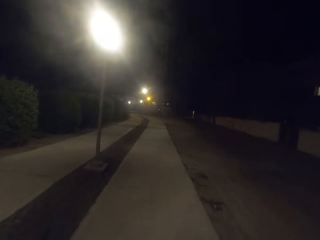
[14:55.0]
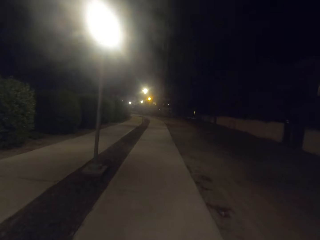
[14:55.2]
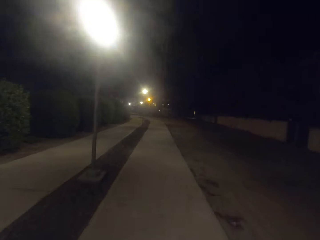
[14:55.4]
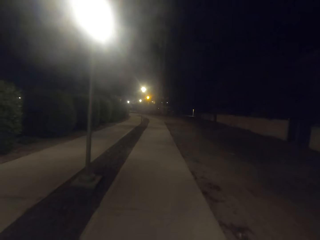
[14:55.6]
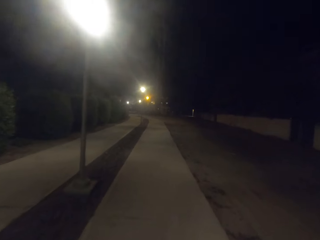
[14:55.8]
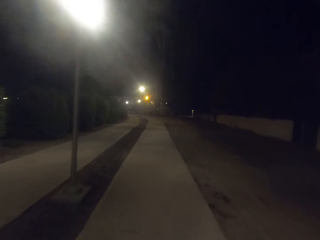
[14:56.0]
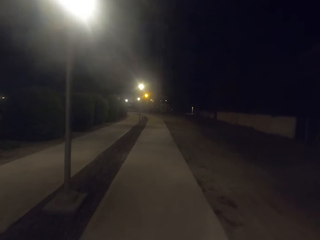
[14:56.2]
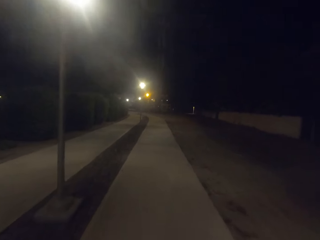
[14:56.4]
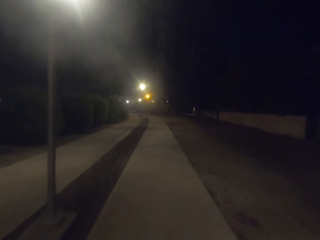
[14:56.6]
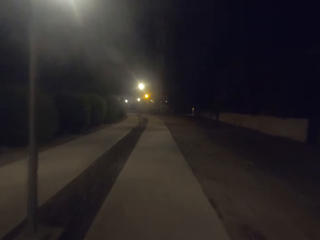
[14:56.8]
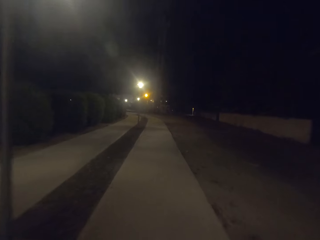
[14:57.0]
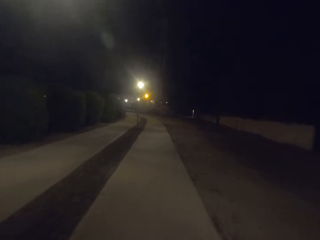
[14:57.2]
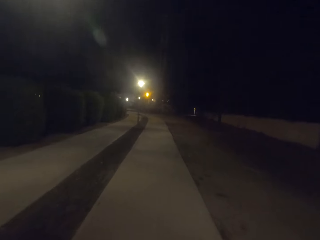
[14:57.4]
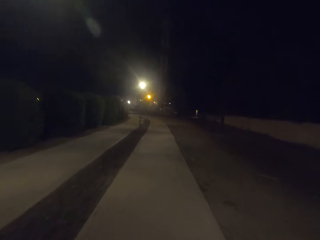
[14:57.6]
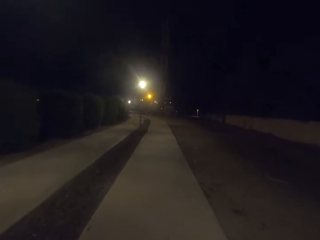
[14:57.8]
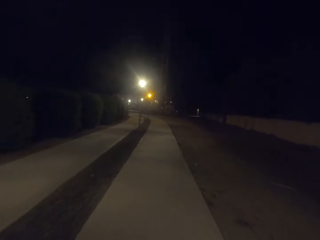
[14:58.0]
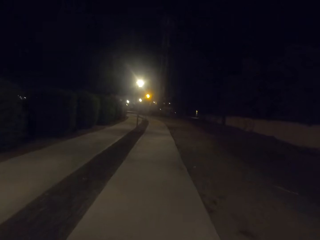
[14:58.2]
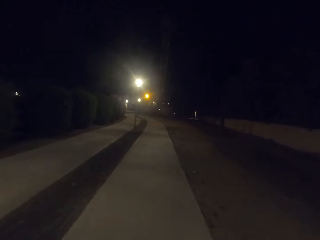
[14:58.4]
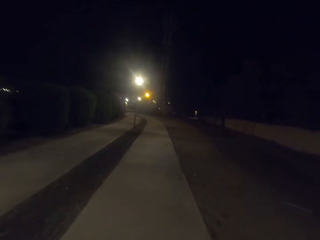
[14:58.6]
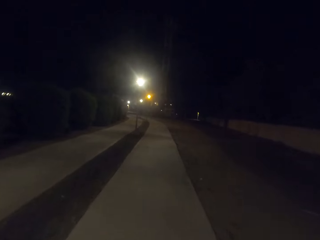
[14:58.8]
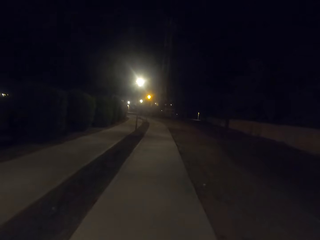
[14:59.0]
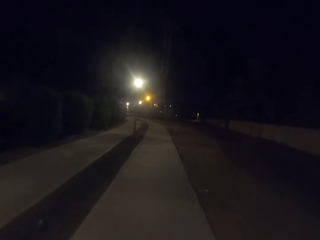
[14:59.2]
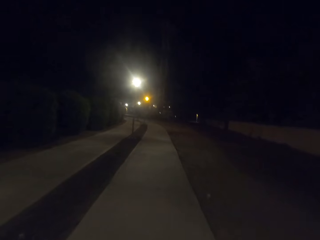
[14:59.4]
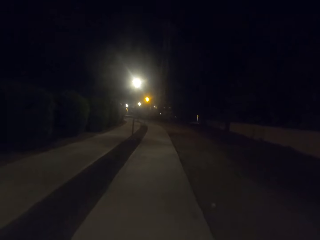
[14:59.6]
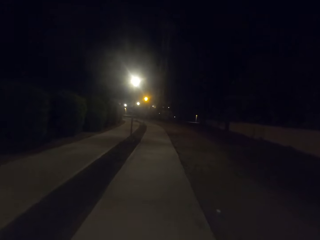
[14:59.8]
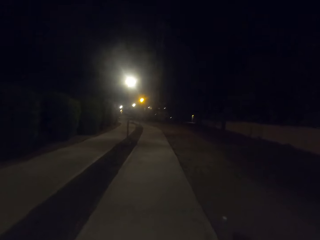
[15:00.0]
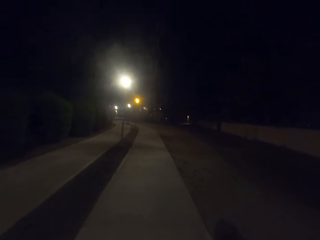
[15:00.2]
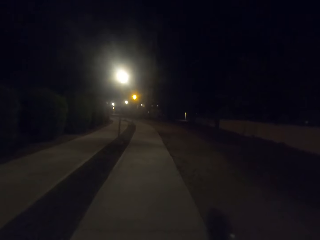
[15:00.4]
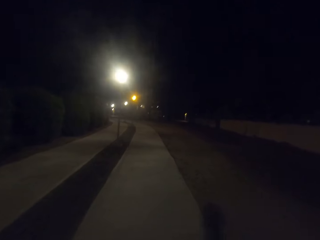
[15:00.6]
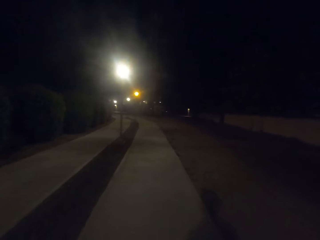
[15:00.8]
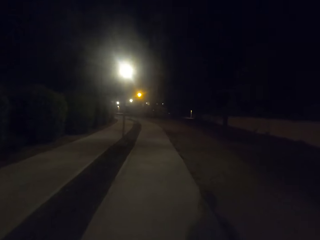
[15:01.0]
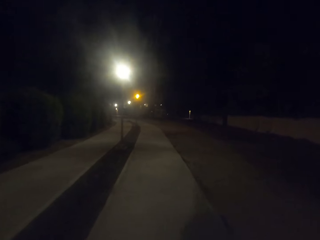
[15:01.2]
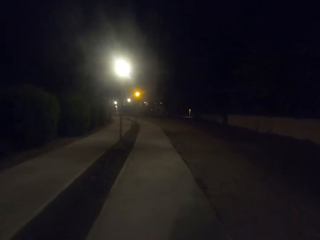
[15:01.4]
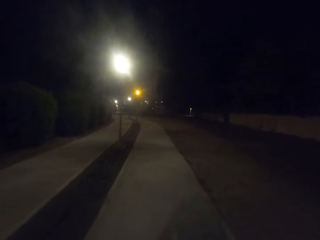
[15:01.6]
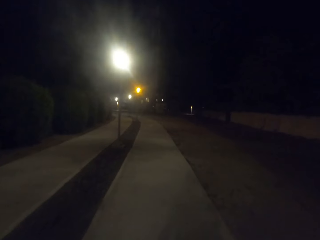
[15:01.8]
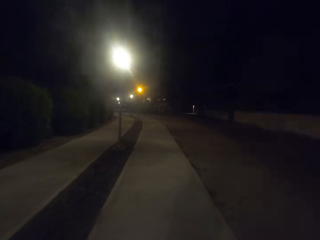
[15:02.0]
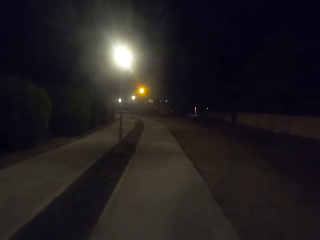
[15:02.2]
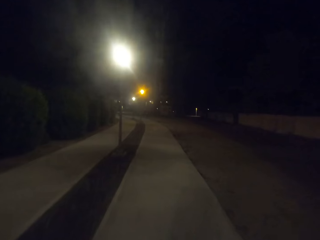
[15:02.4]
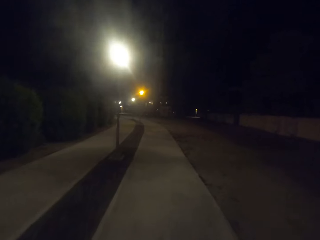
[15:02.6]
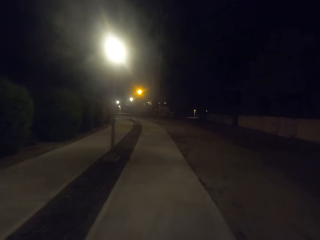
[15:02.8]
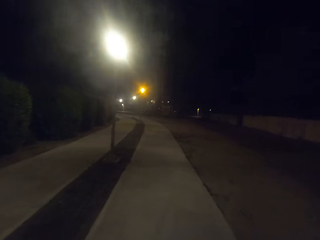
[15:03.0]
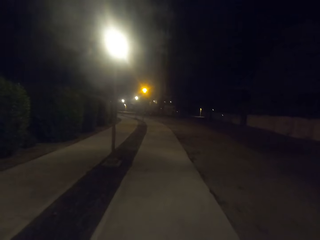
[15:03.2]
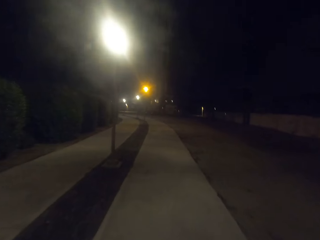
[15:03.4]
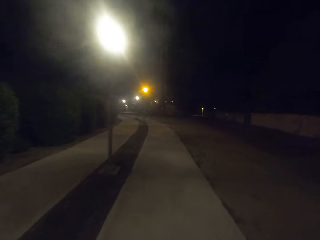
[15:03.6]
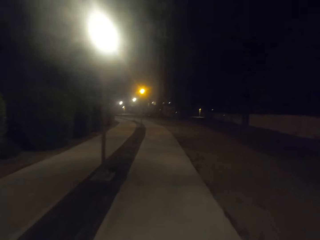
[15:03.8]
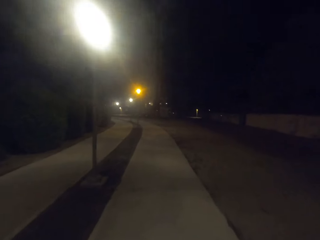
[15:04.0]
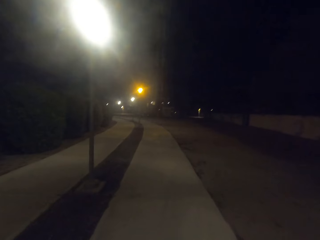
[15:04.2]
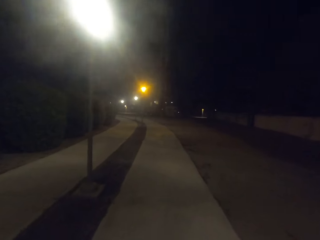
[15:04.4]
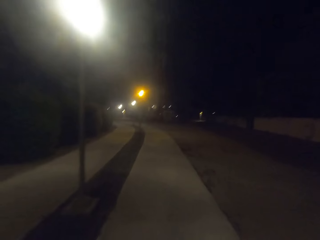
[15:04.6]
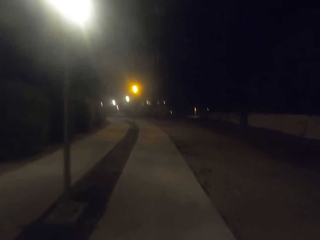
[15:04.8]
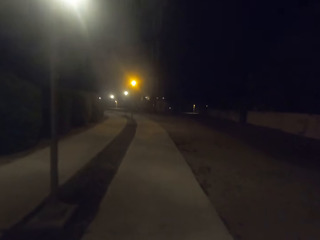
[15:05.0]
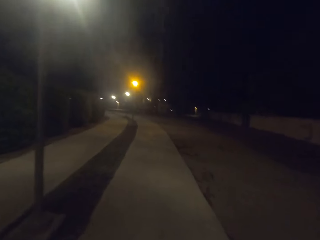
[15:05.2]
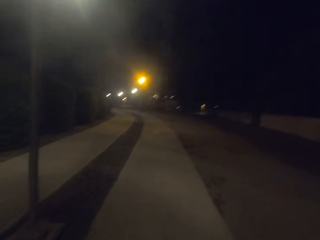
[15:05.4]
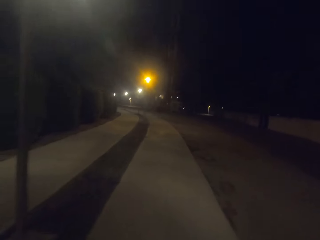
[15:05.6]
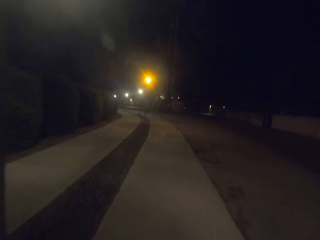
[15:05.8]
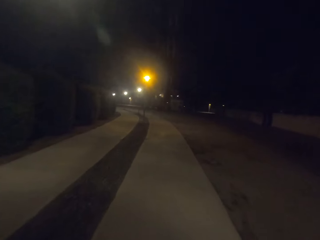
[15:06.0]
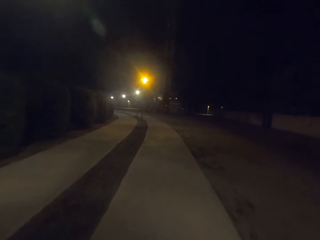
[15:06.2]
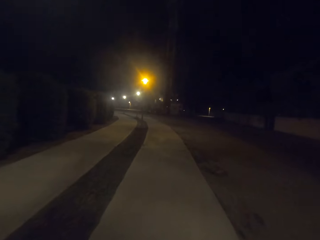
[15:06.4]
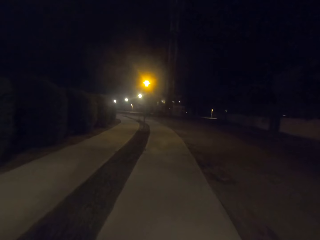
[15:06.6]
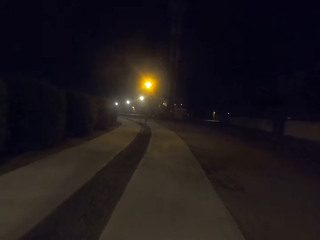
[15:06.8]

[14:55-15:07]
The camera wearer walks on the walkways.

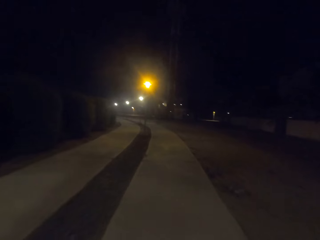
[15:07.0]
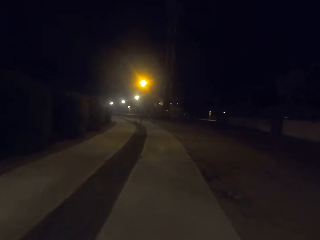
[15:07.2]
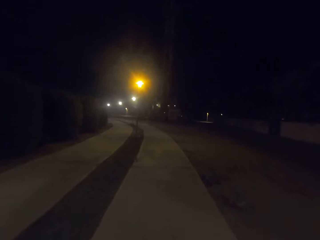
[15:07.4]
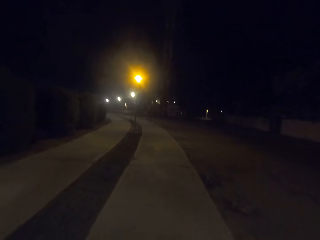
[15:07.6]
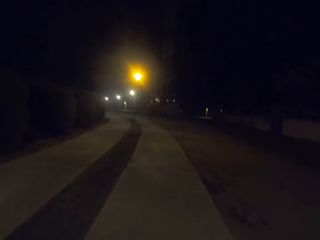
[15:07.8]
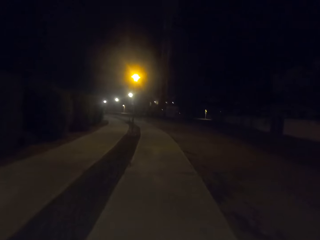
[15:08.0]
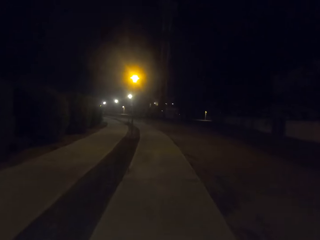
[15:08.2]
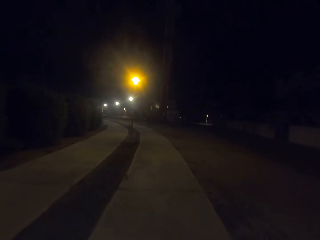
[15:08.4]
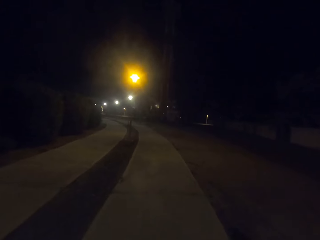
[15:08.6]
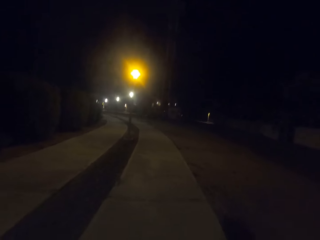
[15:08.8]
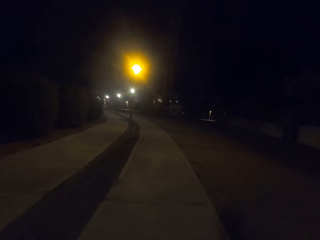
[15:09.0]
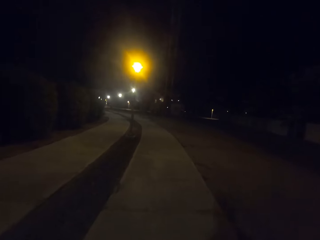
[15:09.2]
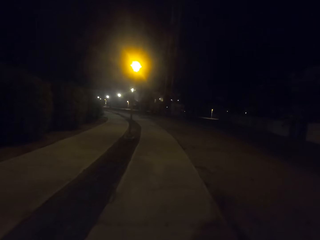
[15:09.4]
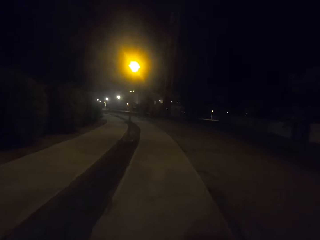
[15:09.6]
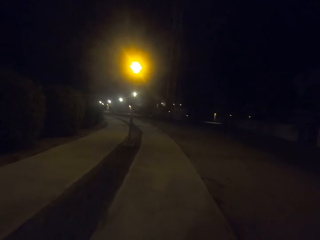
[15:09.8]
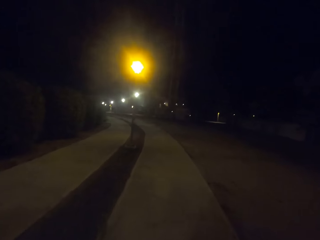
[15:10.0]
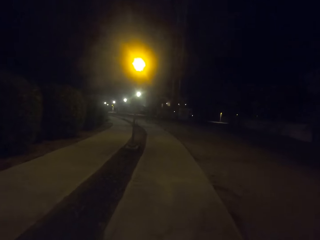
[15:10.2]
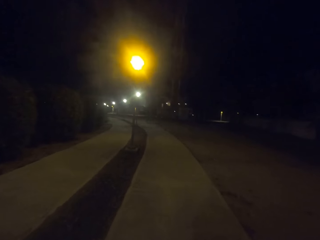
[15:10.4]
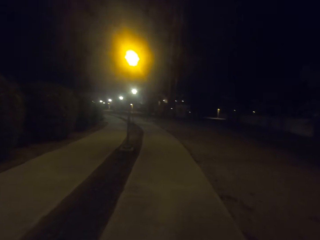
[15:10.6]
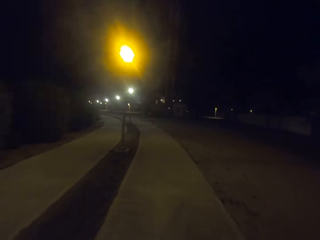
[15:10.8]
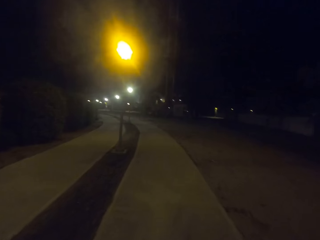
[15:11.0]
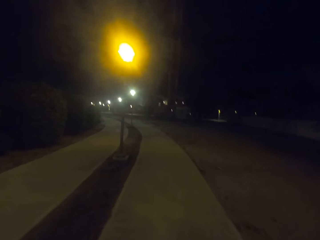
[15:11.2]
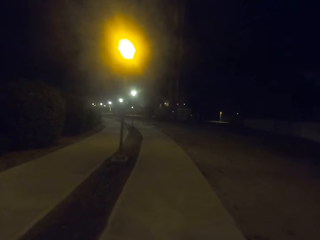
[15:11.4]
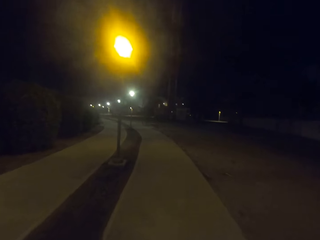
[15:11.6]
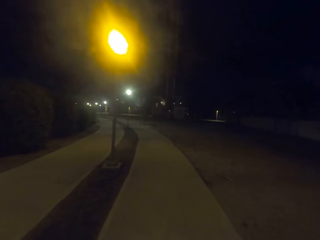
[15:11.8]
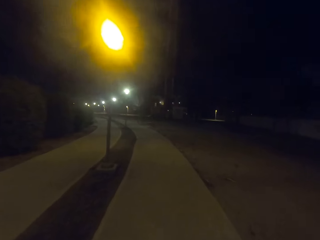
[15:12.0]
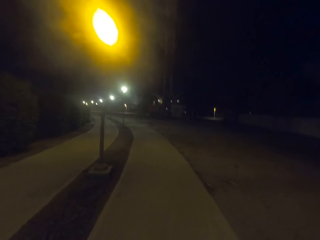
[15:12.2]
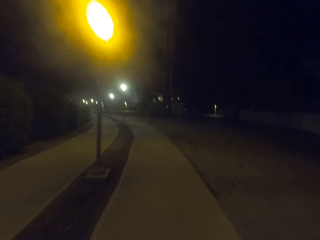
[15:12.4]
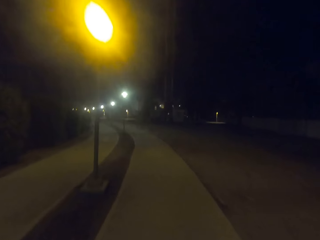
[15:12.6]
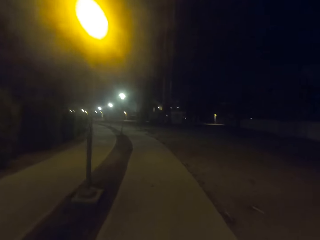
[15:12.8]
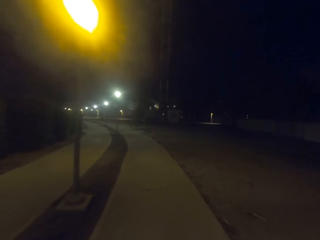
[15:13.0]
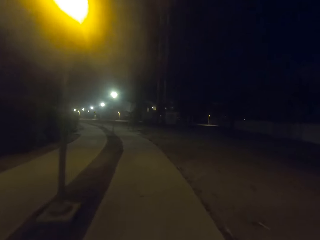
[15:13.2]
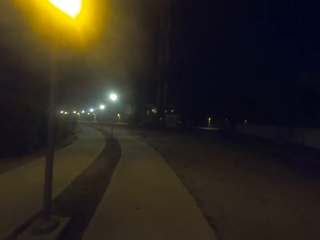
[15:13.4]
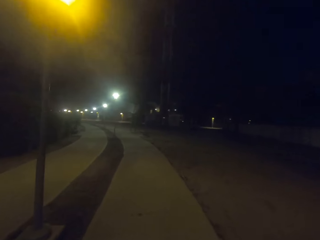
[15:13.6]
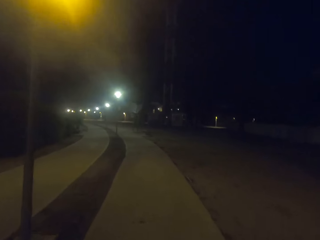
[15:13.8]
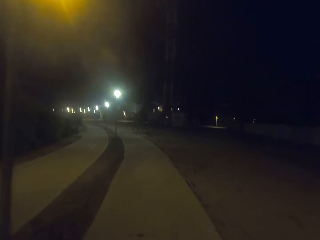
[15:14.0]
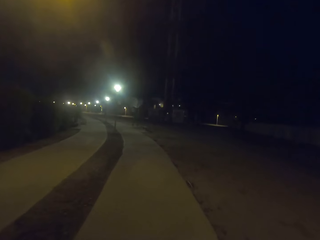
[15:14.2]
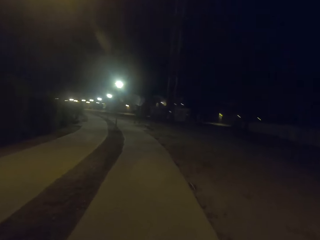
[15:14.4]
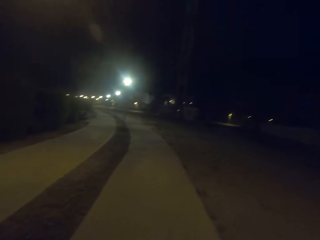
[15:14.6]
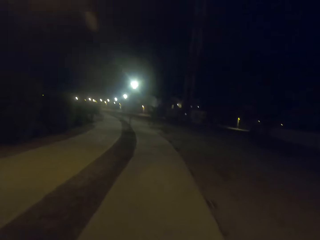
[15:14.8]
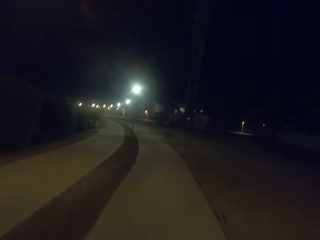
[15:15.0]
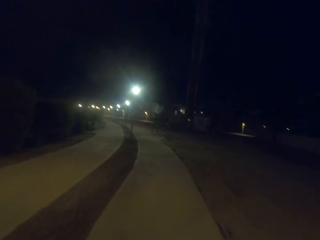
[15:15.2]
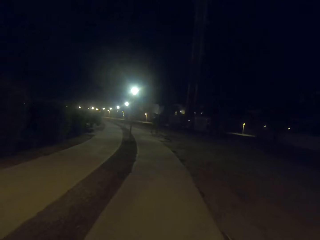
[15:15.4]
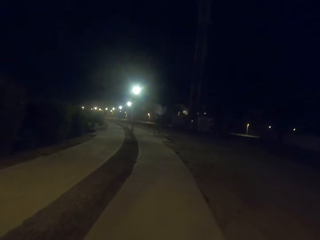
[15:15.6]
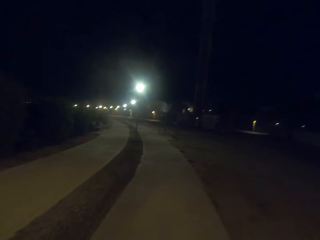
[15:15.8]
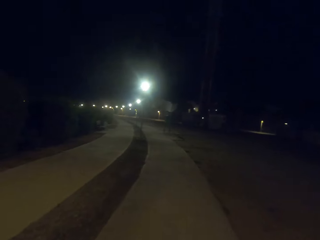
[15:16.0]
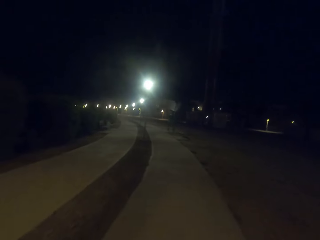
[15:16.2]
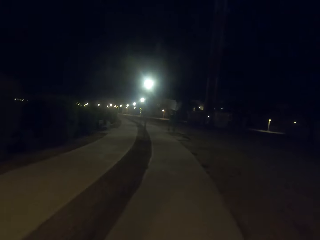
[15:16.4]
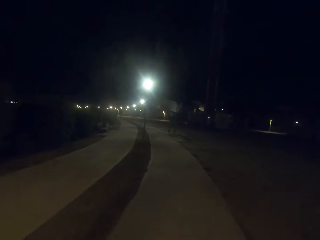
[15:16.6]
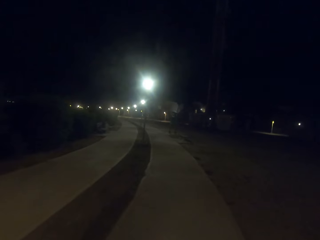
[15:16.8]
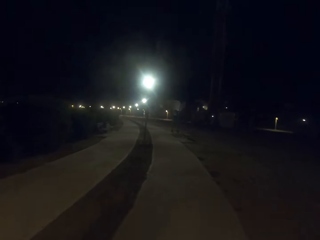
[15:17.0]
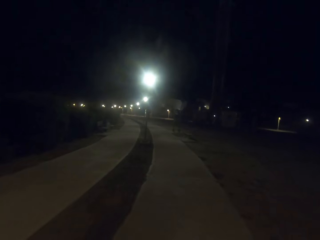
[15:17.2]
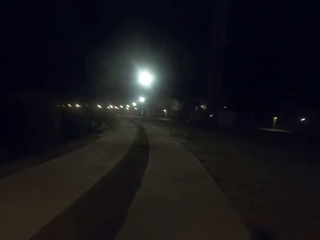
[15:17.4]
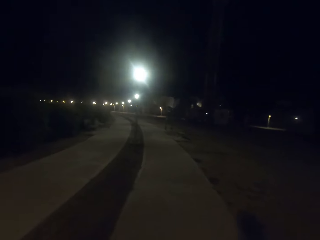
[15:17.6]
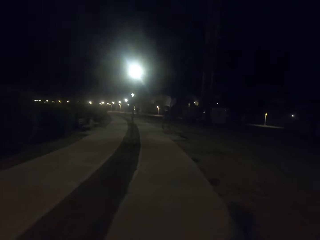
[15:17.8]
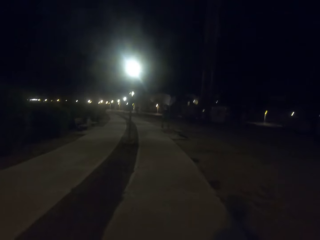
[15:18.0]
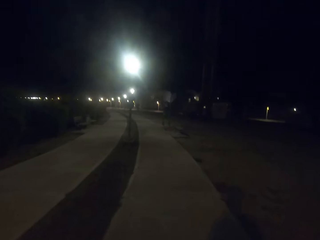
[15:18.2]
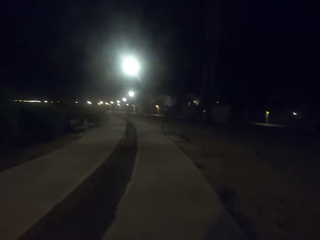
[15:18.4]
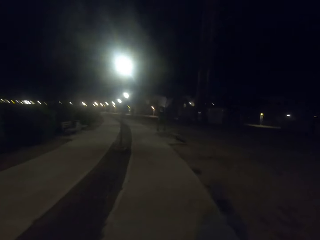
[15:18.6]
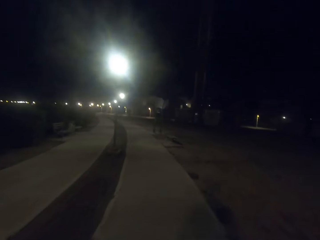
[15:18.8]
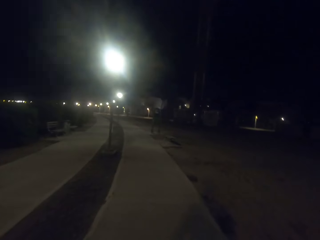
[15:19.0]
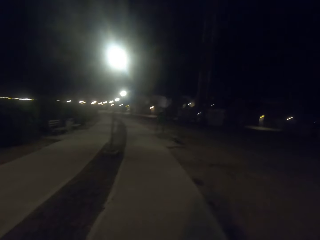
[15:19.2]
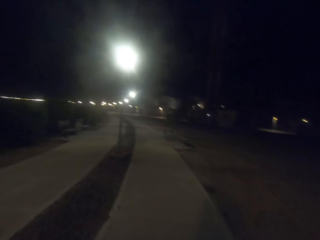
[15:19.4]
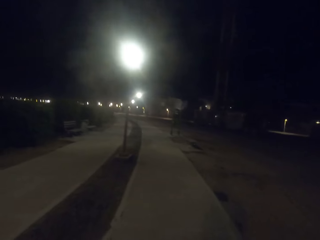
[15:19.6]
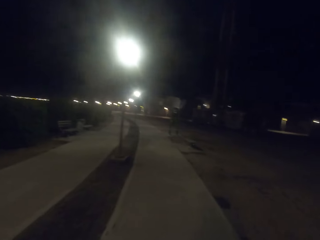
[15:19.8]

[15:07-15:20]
The camera wearer looks at the street lights.
